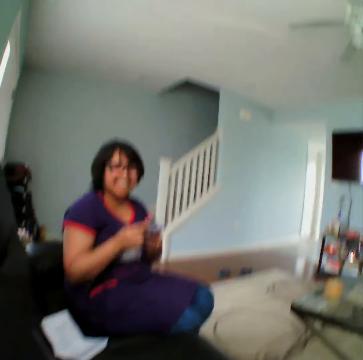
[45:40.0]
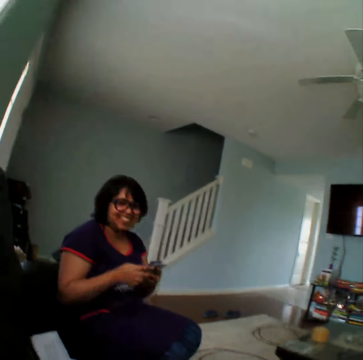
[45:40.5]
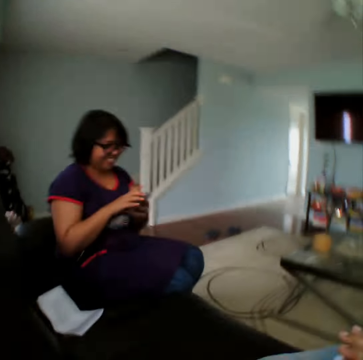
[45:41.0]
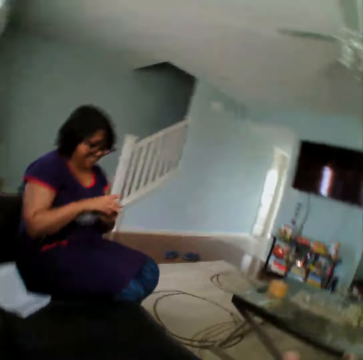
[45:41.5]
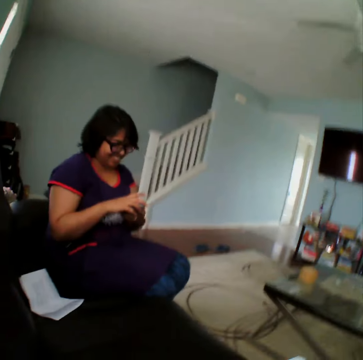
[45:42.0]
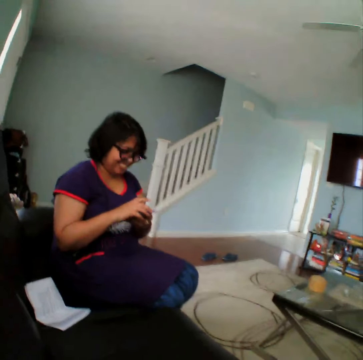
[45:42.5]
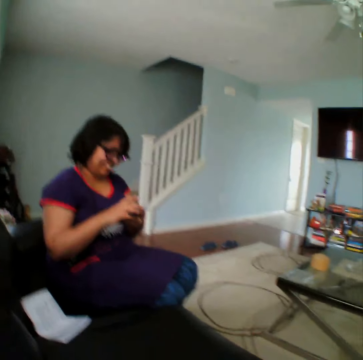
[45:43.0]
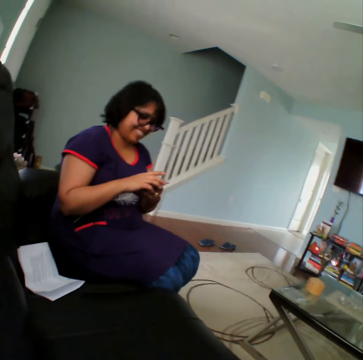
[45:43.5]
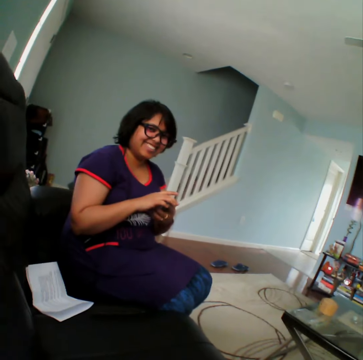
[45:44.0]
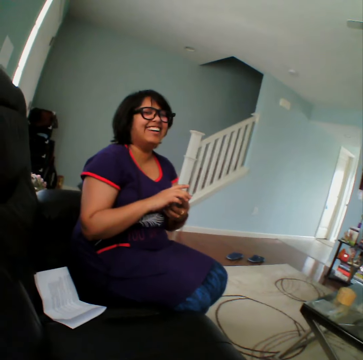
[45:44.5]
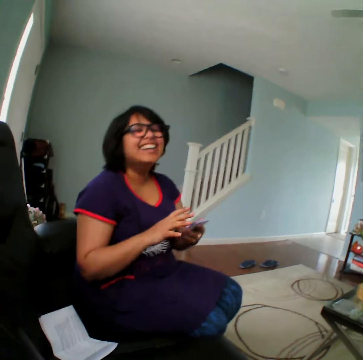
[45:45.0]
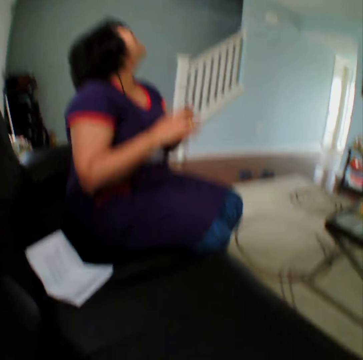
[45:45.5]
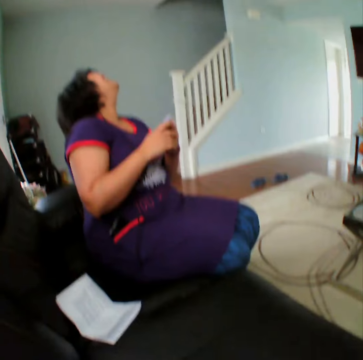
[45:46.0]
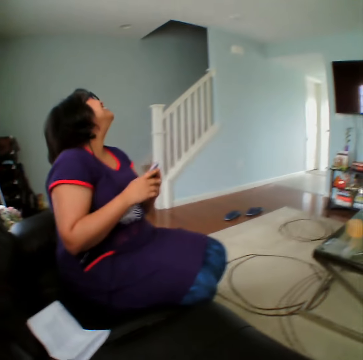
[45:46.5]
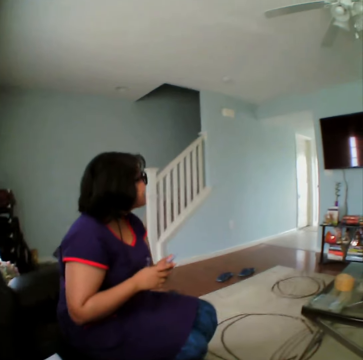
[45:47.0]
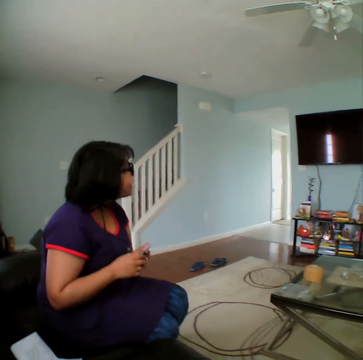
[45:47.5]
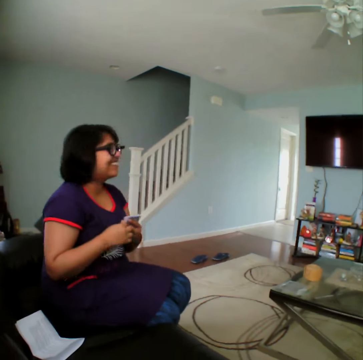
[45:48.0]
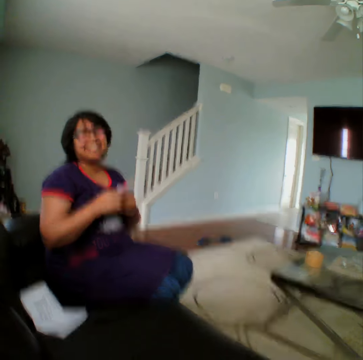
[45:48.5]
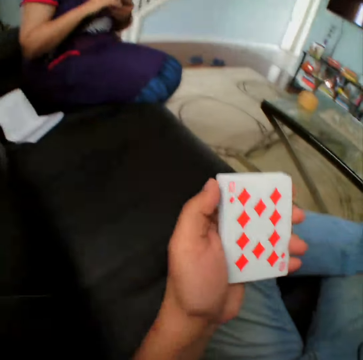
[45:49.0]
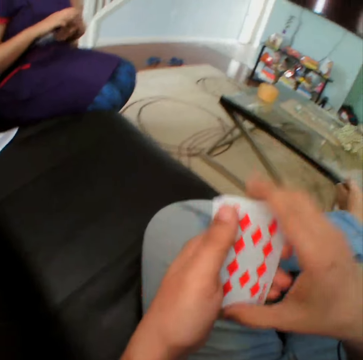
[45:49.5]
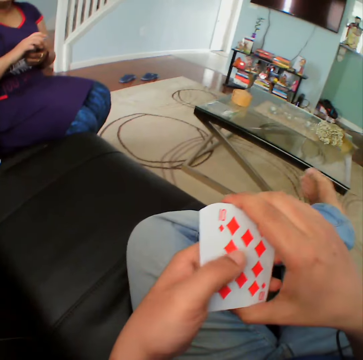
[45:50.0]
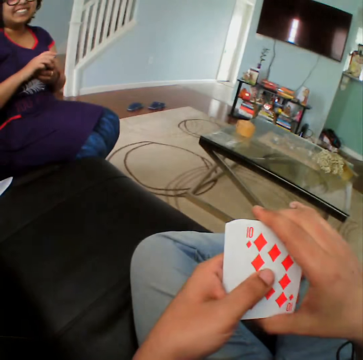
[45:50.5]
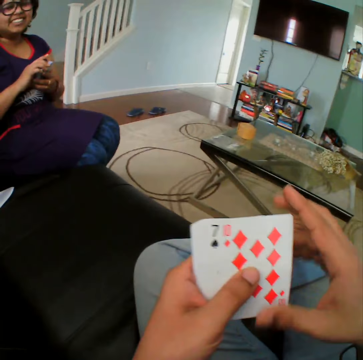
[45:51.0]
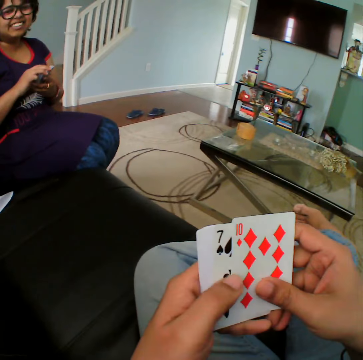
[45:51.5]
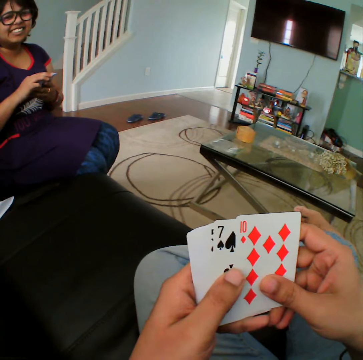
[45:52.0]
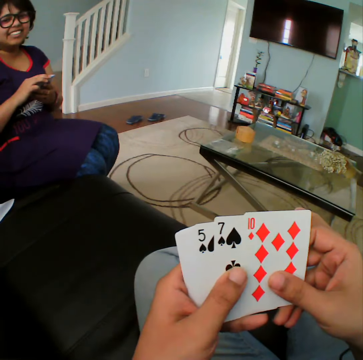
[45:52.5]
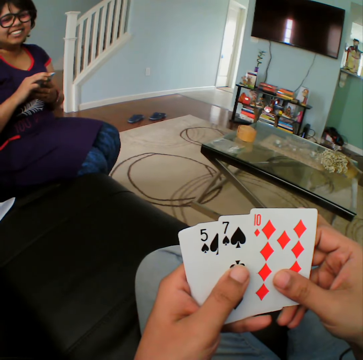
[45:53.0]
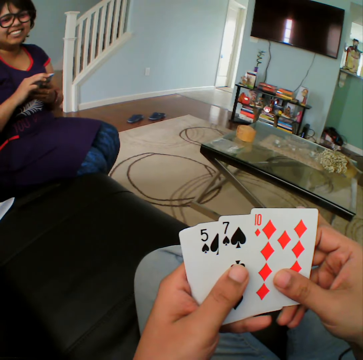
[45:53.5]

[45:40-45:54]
The camera wearer talks to the woman. He stares at the woman. He spreads a card on his hand. He inspects the cards on his hands.

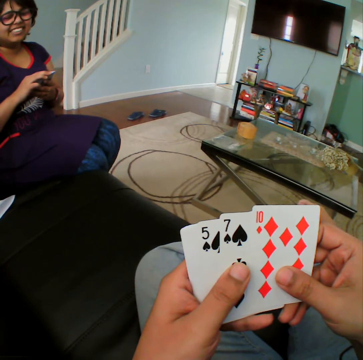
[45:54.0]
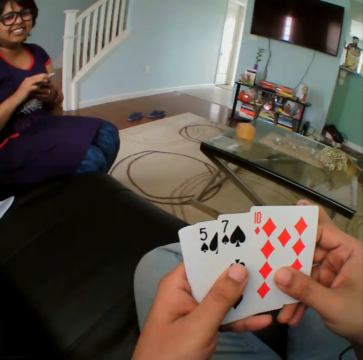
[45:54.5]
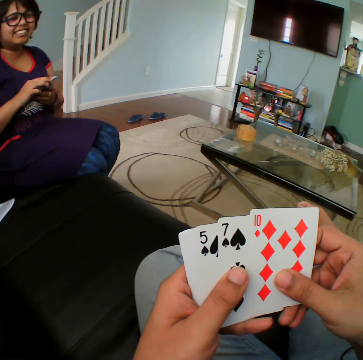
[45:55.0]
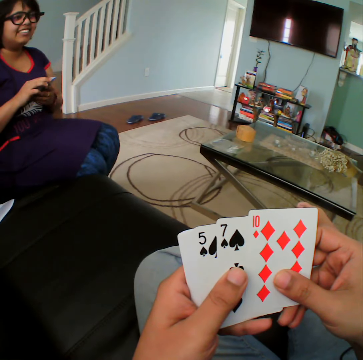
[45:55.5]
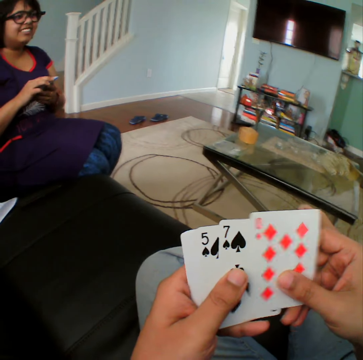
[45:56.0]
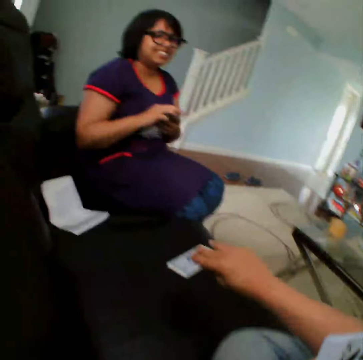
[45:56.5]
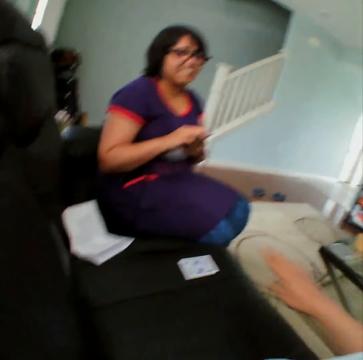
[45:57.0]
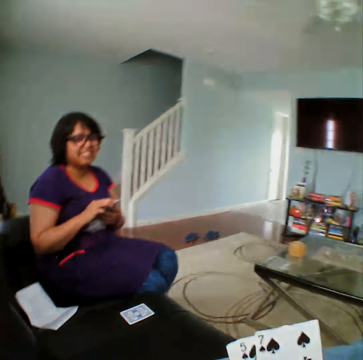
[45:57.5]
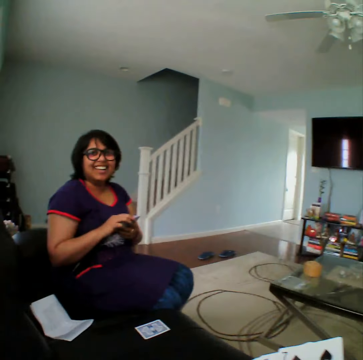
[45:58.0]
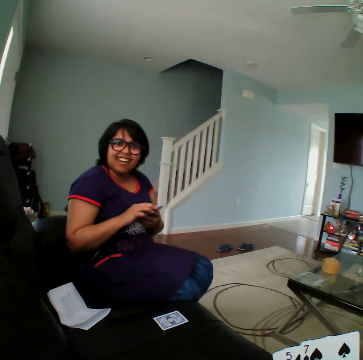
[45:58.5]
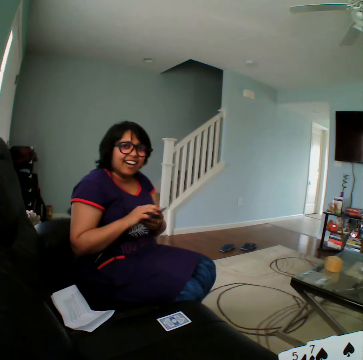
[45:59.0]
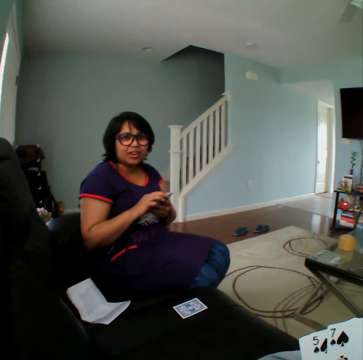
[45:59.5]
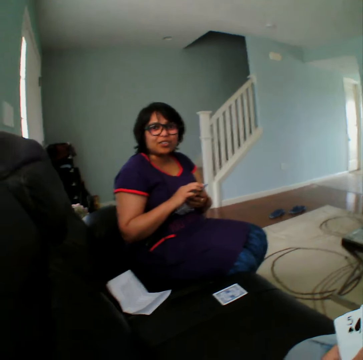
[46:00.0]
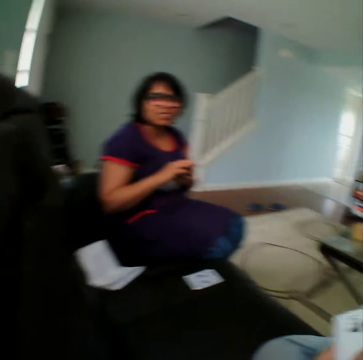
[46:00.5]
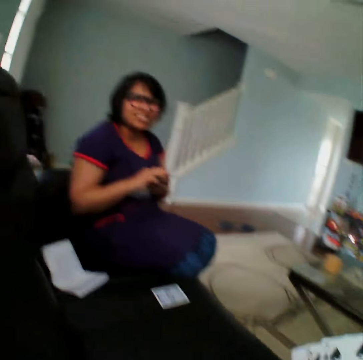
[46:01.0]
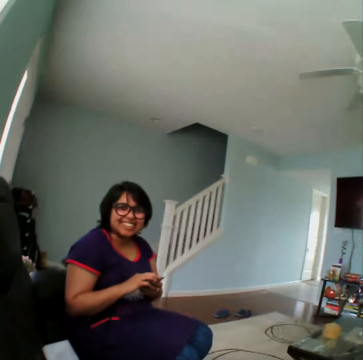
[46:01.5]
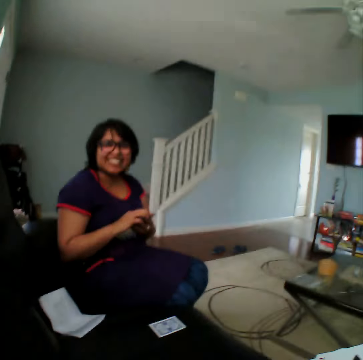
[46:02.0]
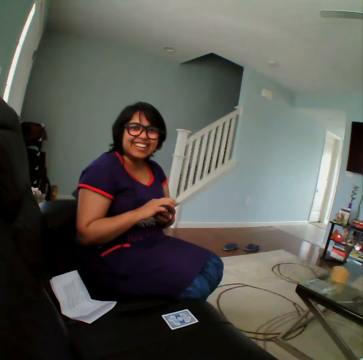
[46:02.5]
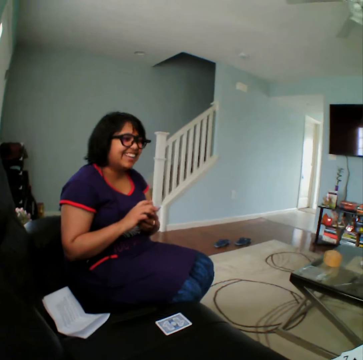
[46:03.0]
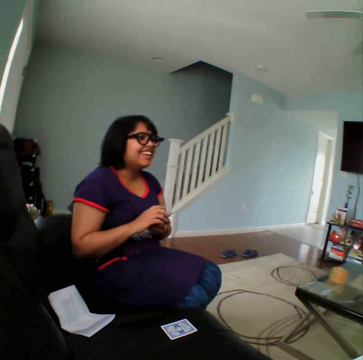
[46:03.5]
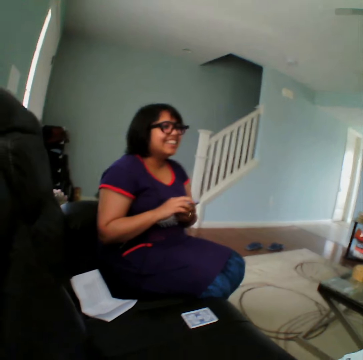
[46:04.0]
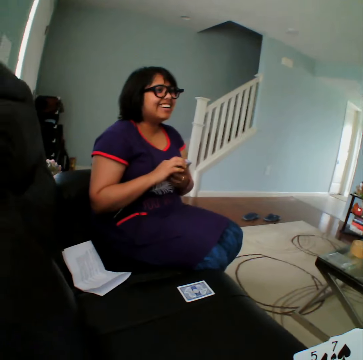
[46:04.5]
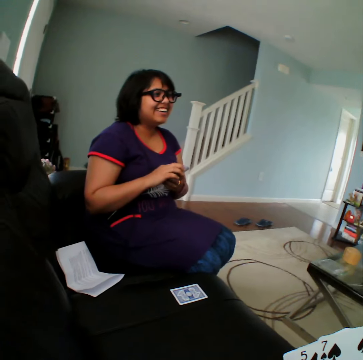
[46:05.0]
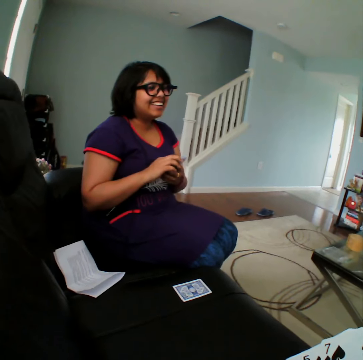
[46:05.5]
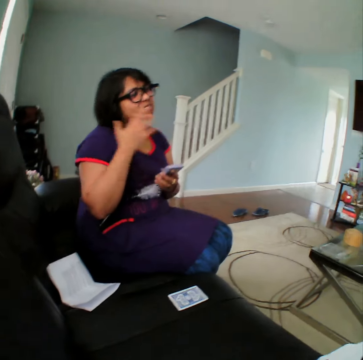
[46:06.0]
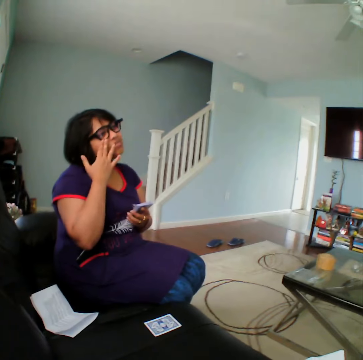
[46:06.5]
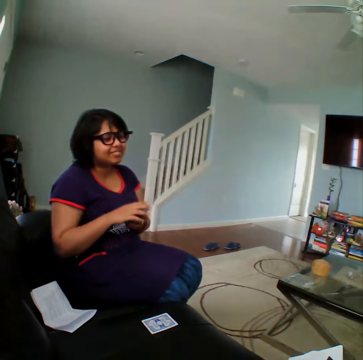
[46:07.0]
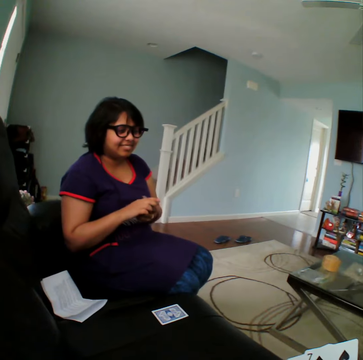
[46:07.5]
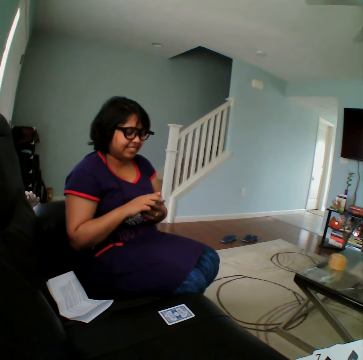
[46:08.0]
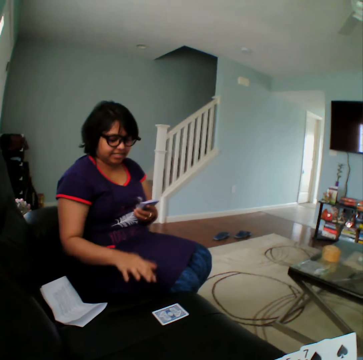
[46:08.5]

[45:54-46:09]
The camera wearer places a card on the sofa. They stare at the woman. They talk to the woman. They stare at the woman.

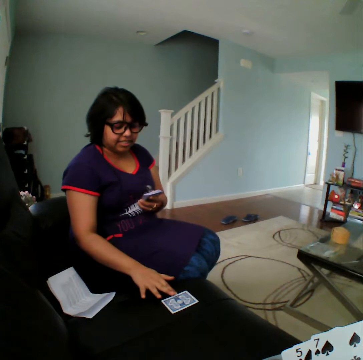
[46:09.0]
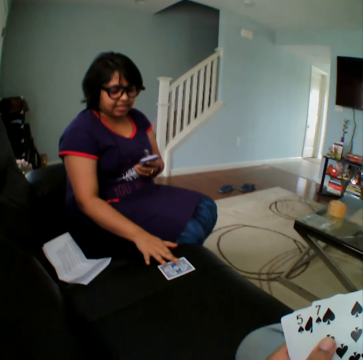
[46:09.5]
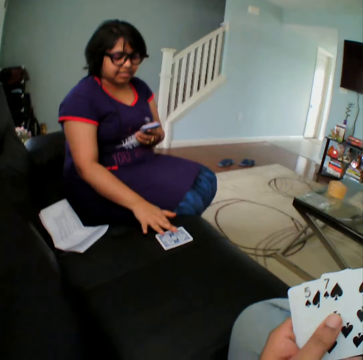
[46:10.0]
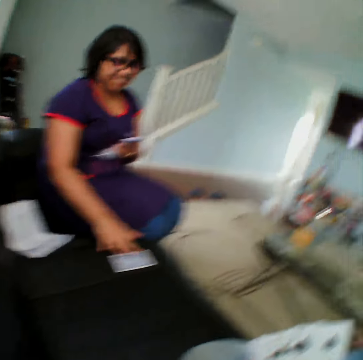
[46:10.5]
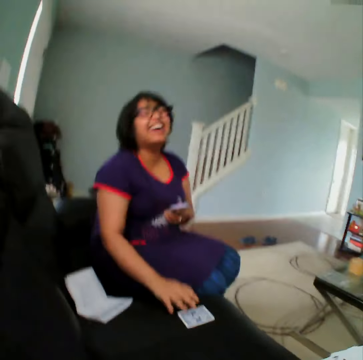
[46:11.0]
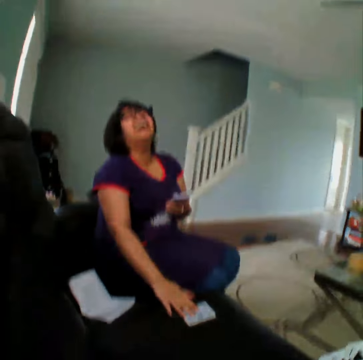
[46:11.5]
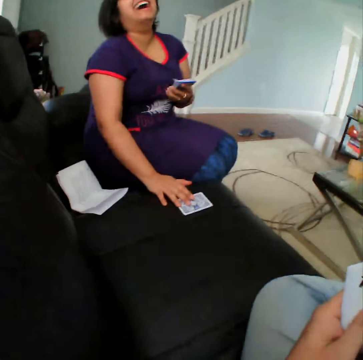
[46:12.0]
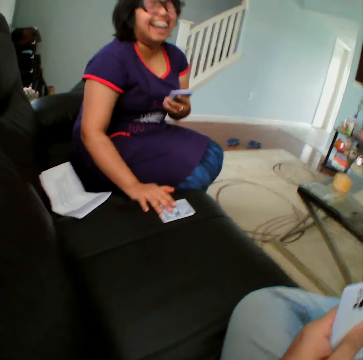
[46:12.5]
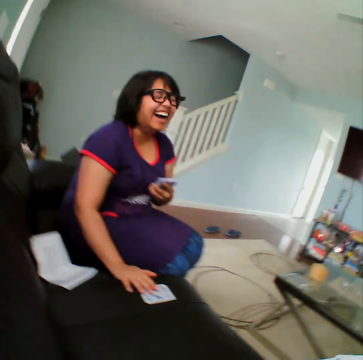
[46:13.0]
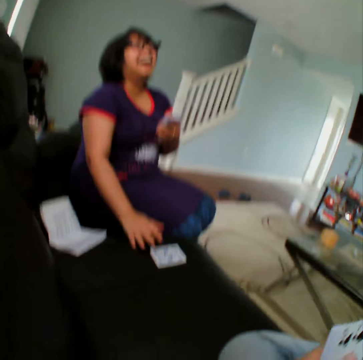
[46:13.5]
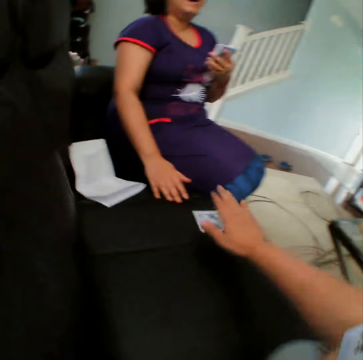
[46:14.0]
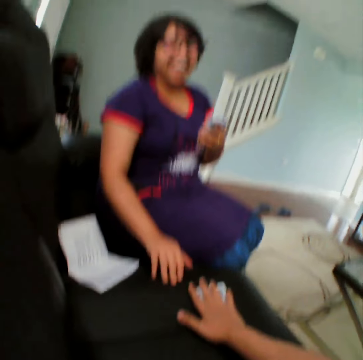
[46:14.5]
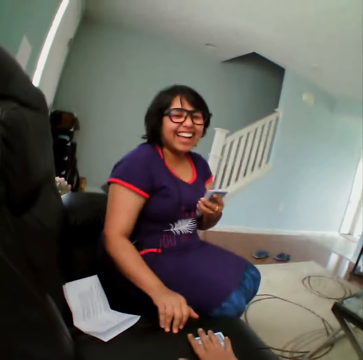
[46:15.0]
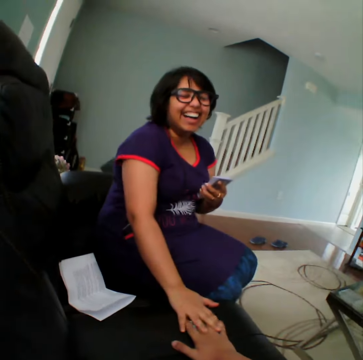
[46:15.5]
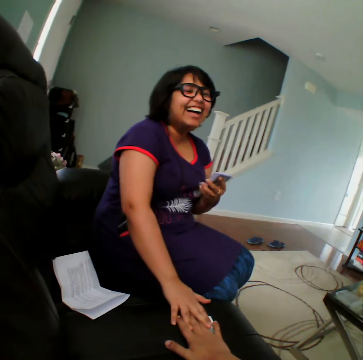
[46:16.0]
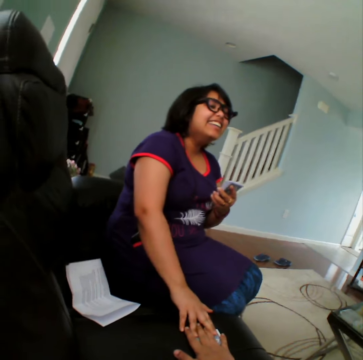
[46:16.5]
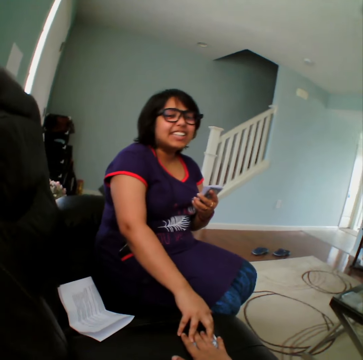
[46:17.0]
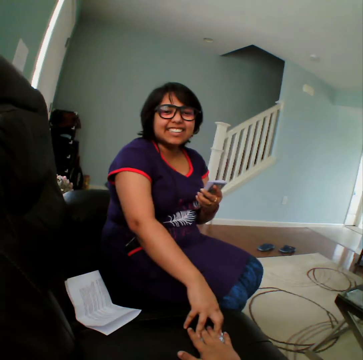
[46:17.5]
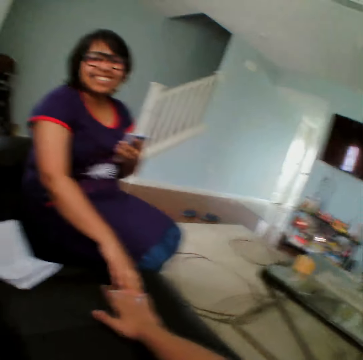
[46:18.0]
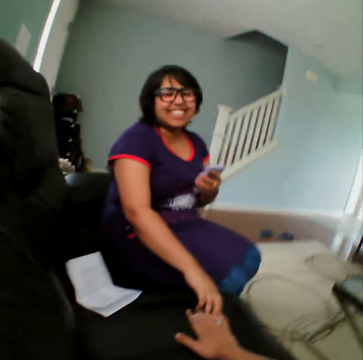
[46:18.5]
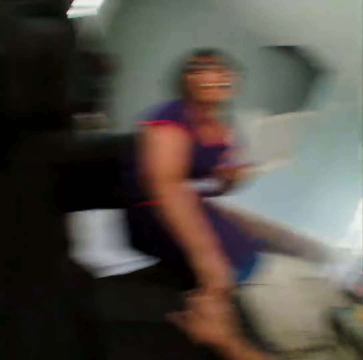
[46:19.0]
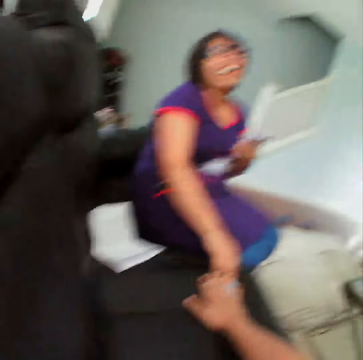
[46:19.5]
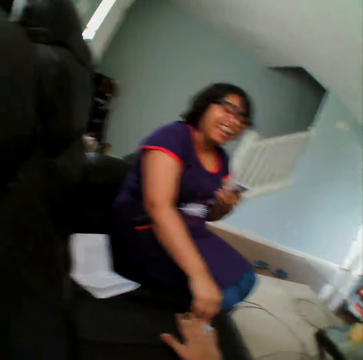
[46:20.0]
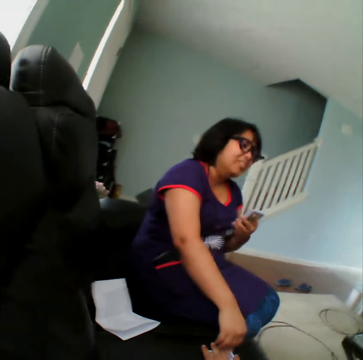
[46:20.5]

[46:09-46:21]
The woman touches a card on the sofa. The camera wearer talks to the woman. They touch the card.
